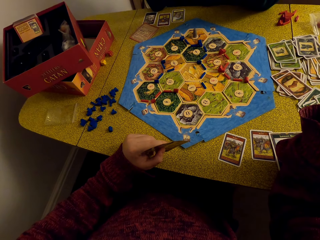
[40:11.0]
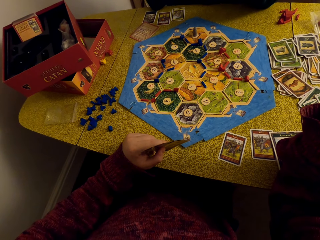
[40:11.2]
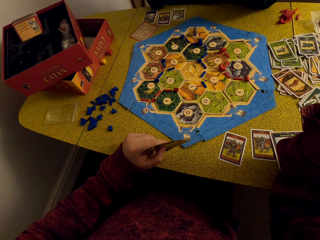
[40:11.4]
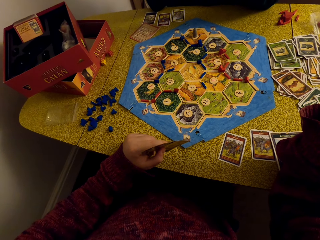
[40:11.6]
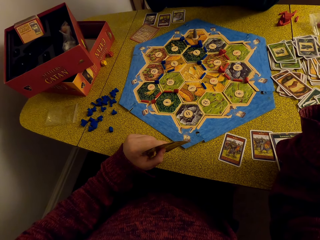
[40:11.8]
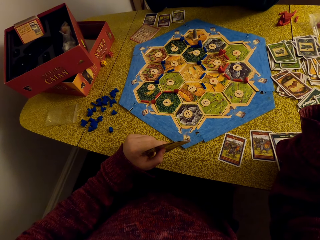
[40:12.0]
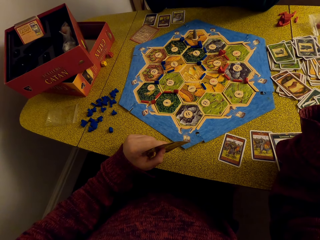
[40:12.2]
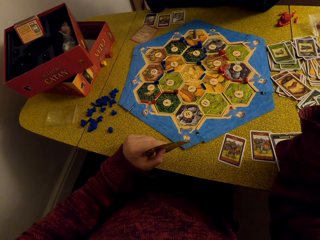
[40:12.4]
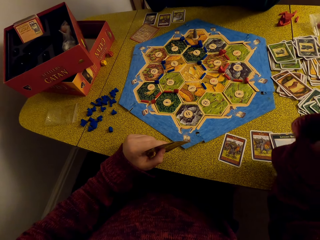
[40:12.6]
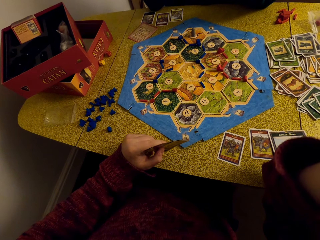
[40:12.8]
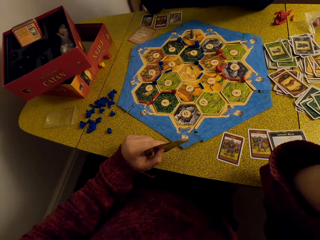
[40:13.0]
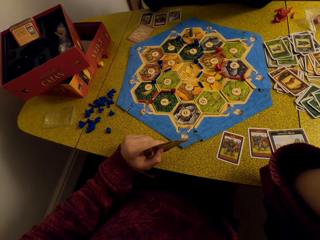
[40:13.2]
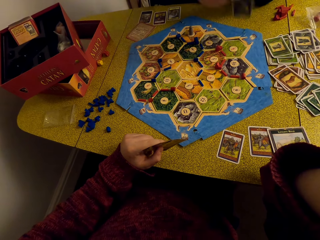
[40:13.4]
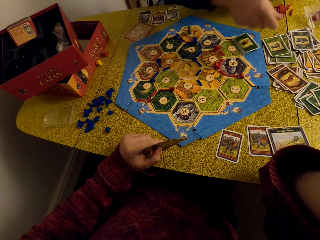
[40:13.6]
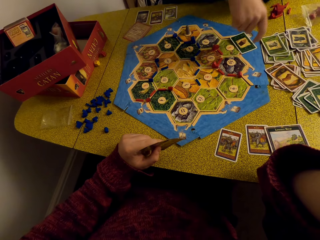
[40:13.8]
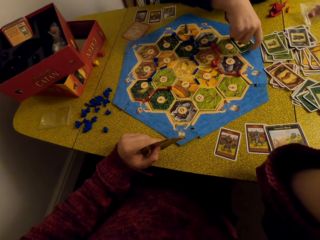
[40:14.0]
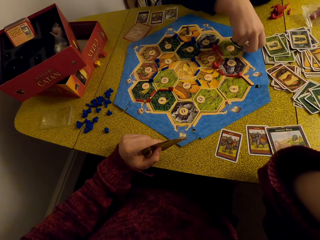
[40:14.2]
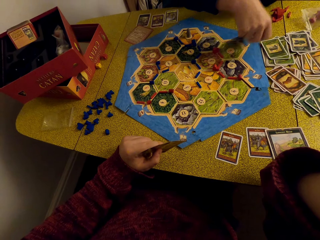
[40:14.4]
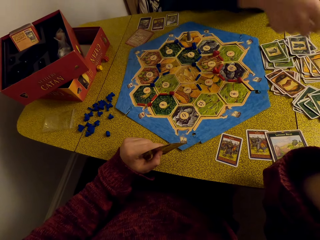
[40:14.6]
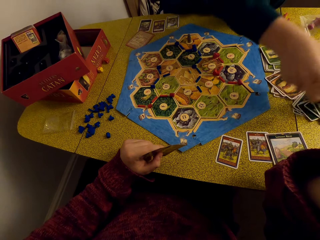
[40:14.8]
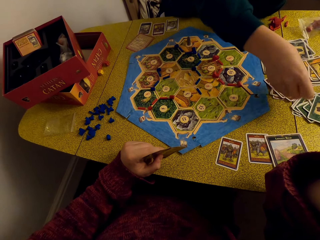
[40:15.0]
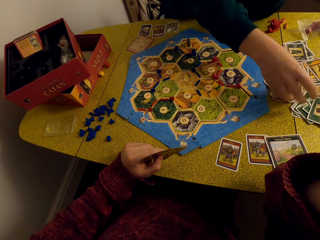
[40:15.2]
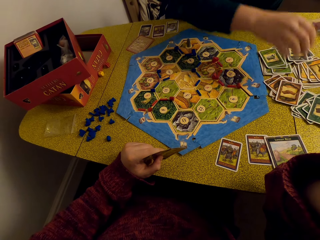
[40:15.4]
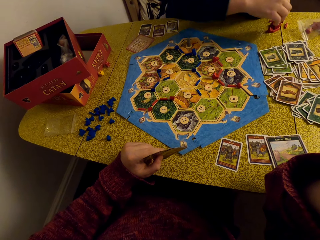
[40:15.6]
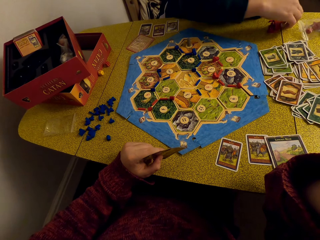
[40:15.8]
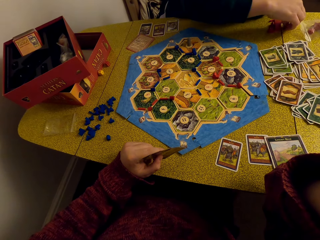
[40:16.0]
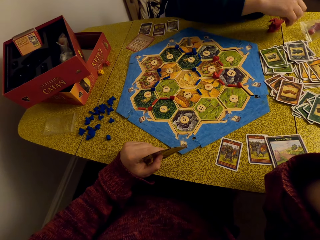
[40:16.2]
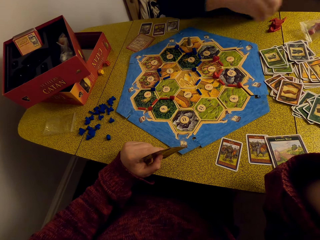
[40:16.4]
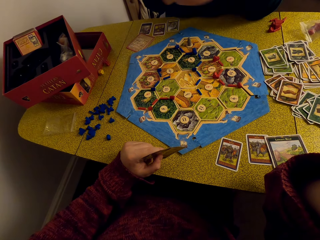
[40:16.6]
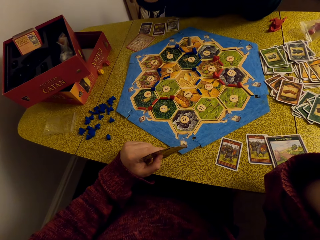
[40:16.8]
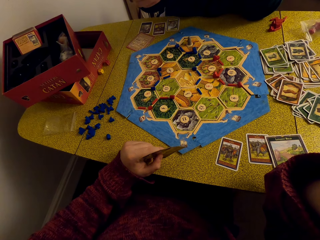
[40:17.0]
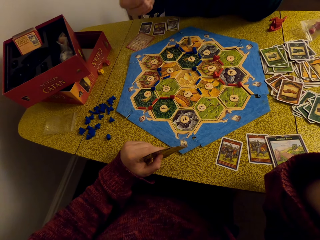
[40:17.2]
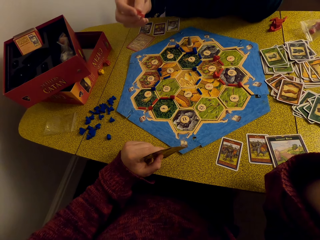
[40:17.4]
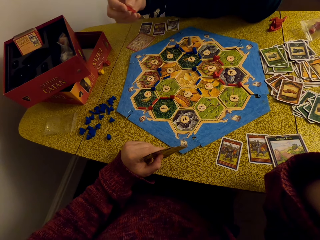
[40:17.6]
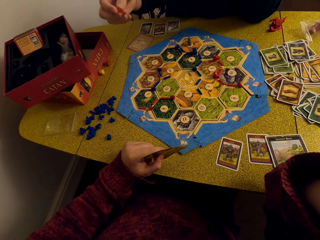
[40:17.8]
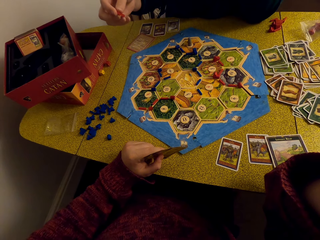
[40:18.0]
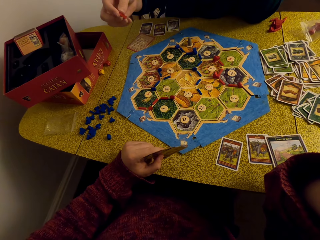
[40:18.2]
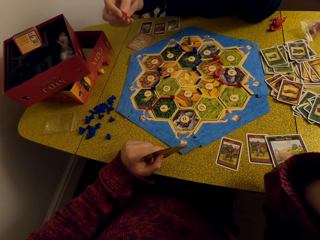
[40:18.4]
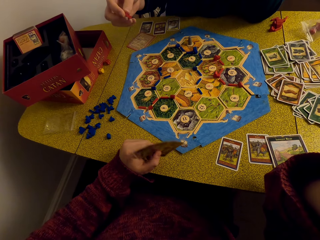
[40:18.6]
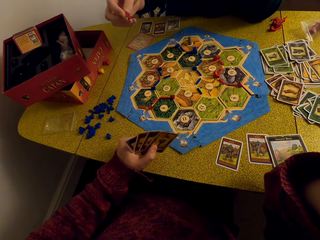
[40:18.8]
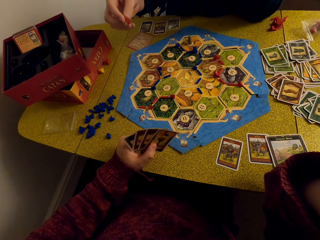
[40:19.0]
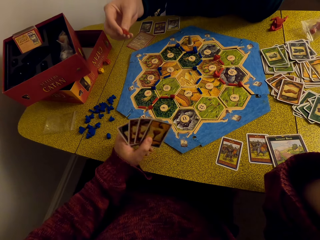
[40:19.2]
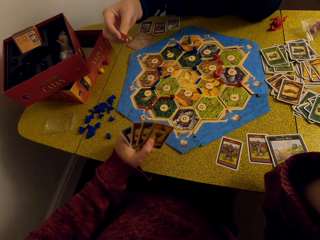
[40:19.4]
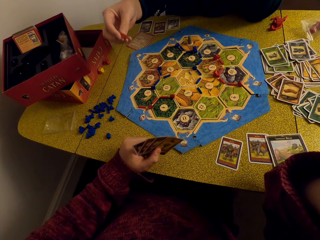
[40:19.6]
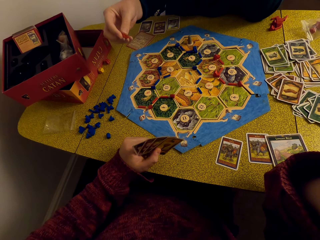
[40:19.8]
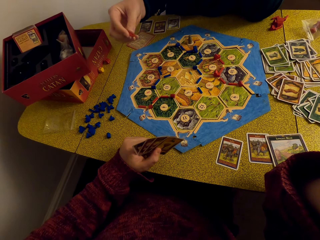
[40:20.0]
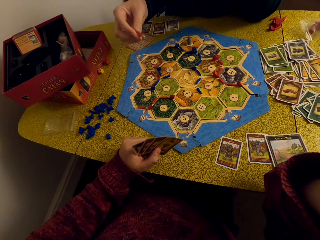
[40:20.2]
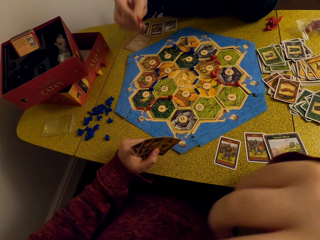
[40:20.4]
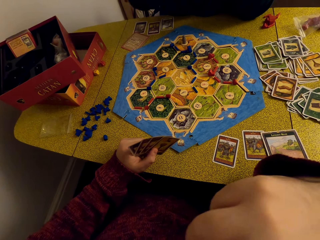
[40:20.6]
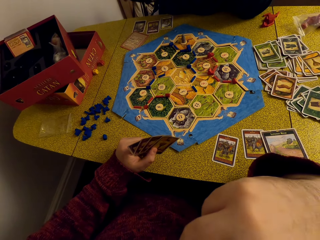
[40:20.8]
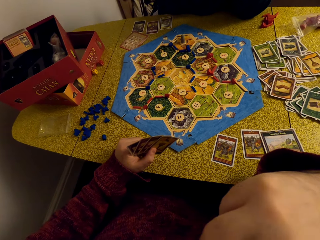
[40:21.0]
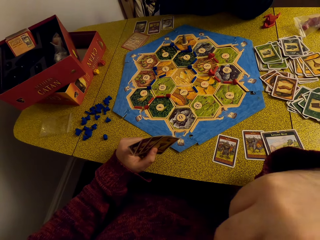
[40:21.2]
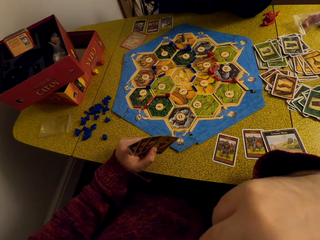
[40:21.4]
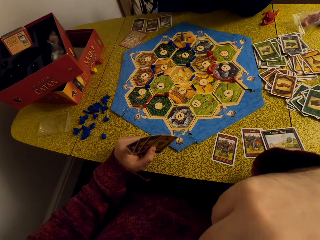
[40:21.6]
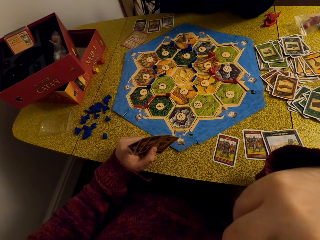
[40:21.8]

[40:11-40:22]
A woman picks a card from the hex tiles. She drops the card on the other cards on the table. She takes a robber from the table. The camera wearer looks at the cards.

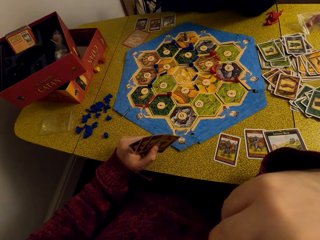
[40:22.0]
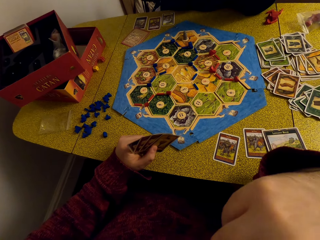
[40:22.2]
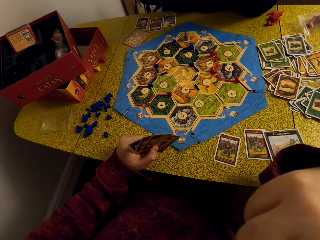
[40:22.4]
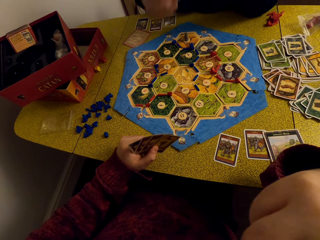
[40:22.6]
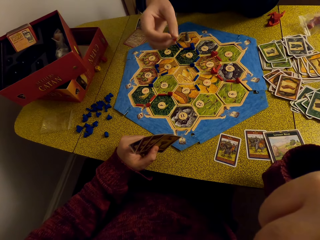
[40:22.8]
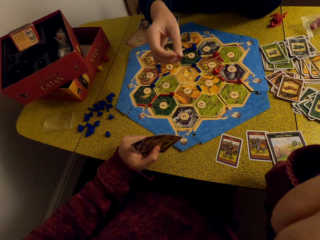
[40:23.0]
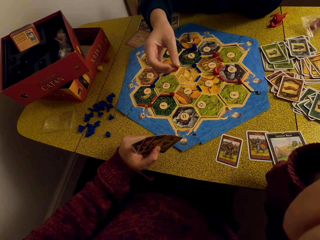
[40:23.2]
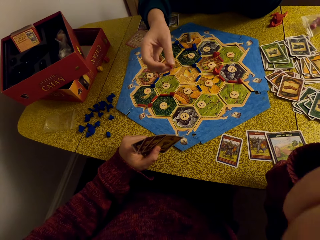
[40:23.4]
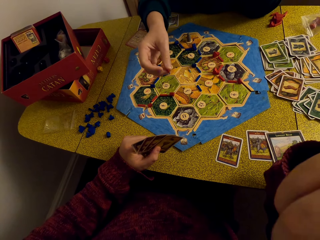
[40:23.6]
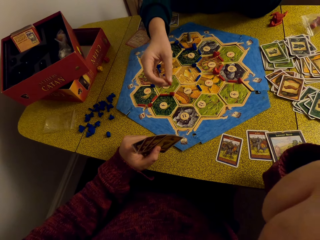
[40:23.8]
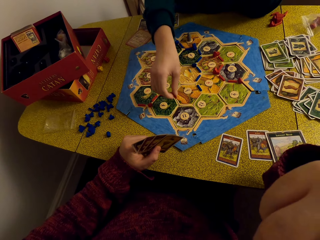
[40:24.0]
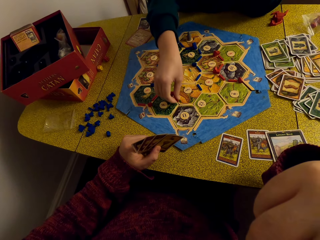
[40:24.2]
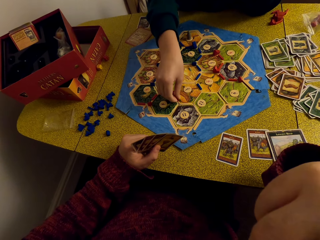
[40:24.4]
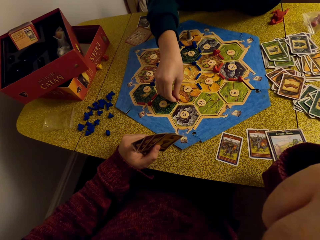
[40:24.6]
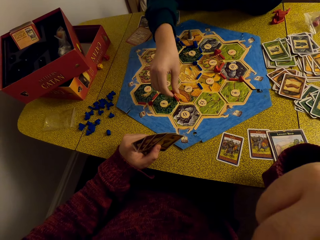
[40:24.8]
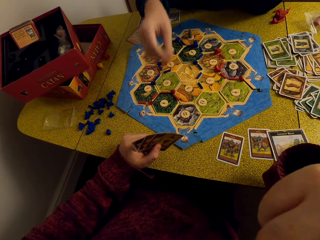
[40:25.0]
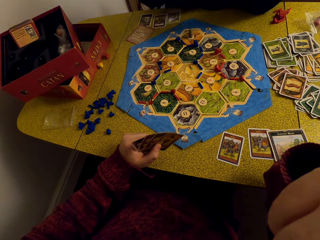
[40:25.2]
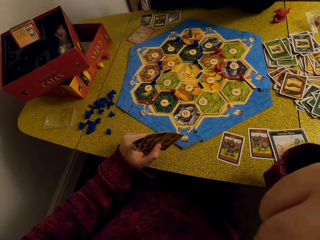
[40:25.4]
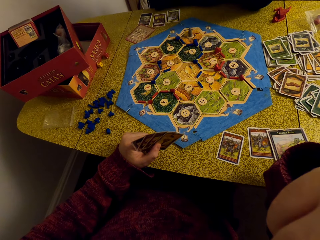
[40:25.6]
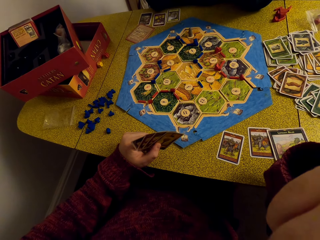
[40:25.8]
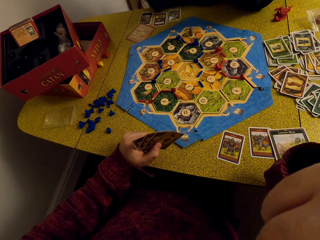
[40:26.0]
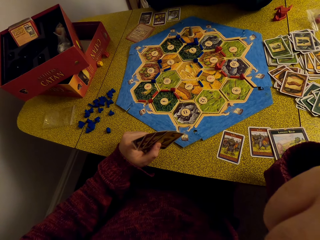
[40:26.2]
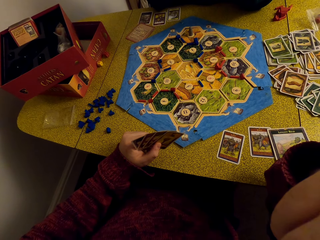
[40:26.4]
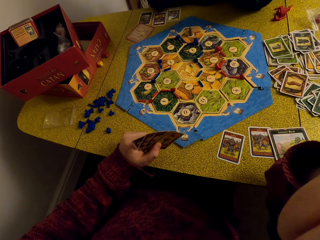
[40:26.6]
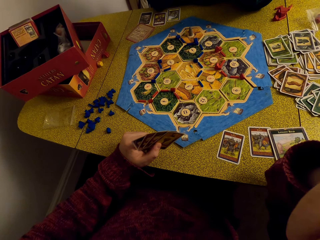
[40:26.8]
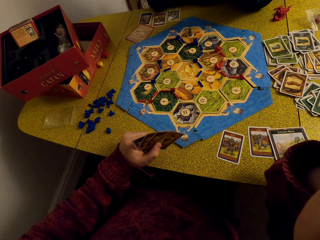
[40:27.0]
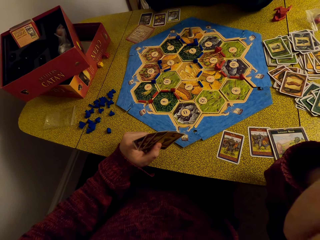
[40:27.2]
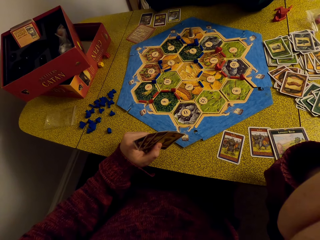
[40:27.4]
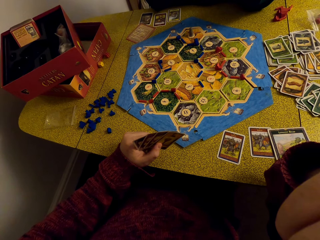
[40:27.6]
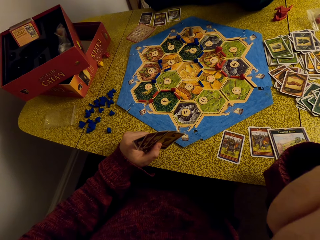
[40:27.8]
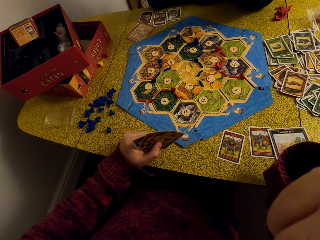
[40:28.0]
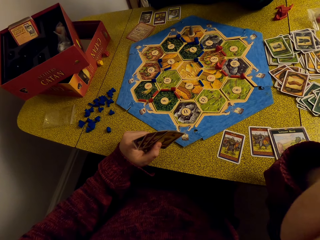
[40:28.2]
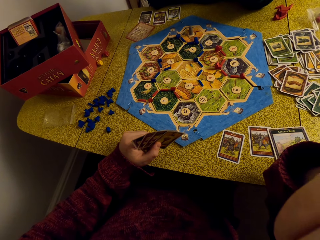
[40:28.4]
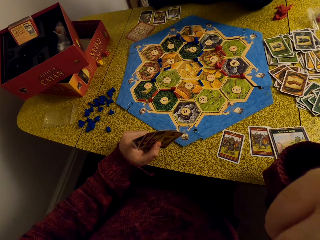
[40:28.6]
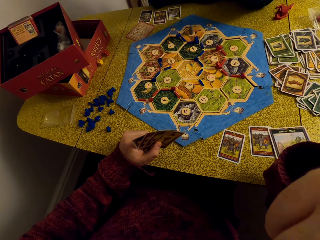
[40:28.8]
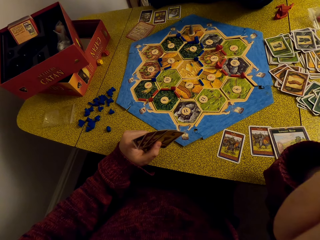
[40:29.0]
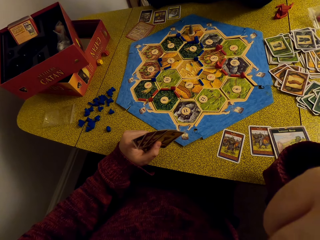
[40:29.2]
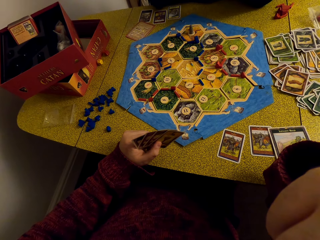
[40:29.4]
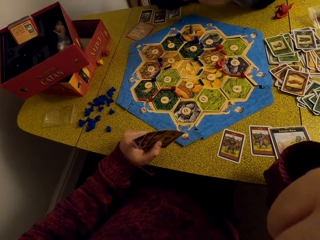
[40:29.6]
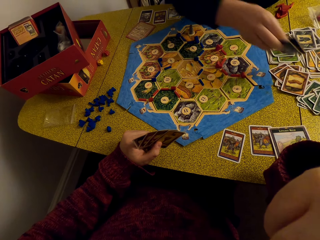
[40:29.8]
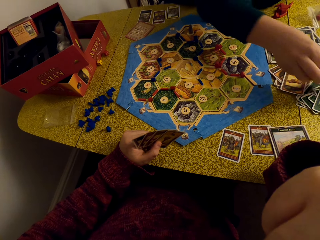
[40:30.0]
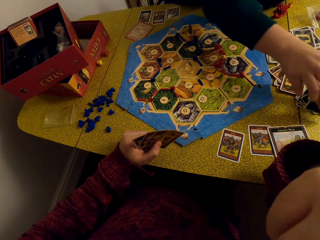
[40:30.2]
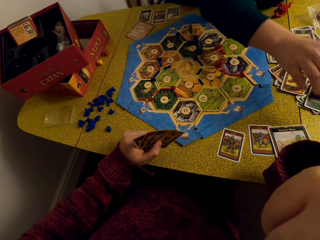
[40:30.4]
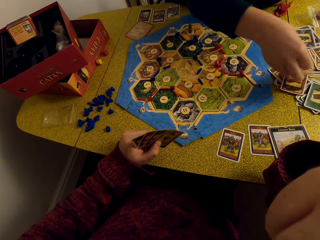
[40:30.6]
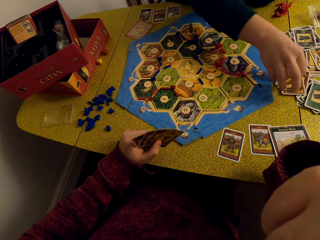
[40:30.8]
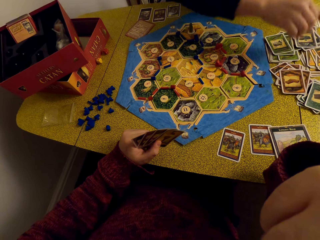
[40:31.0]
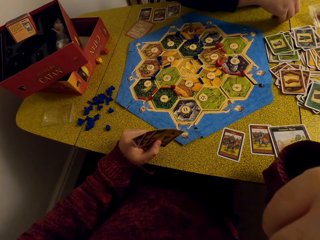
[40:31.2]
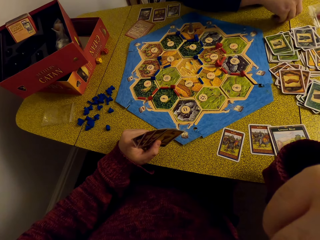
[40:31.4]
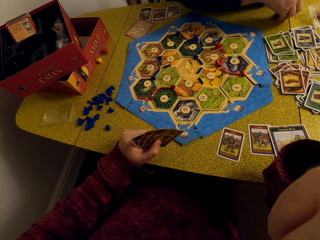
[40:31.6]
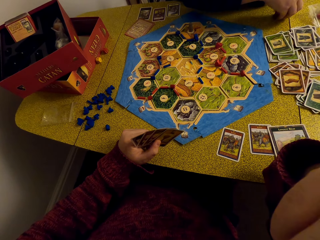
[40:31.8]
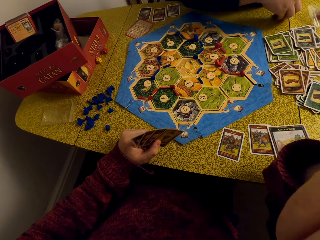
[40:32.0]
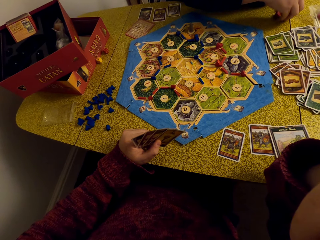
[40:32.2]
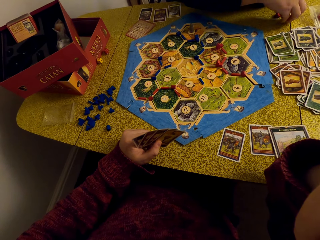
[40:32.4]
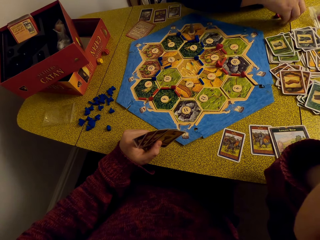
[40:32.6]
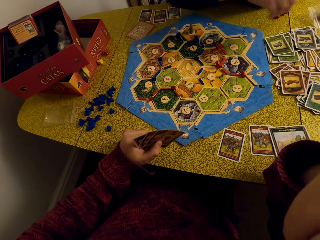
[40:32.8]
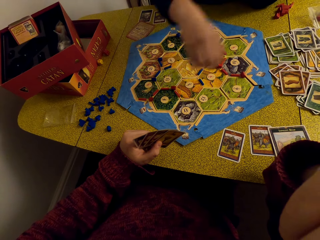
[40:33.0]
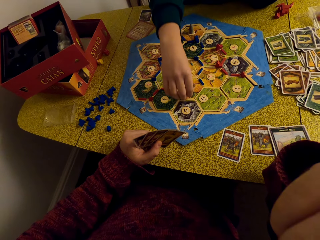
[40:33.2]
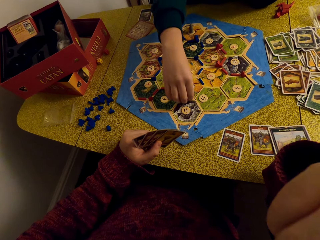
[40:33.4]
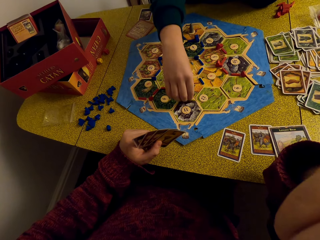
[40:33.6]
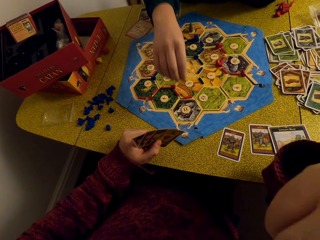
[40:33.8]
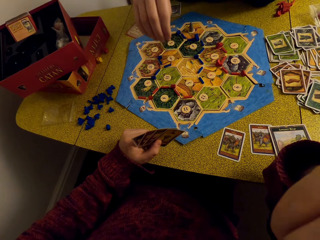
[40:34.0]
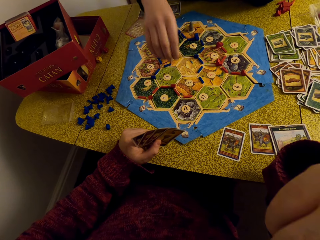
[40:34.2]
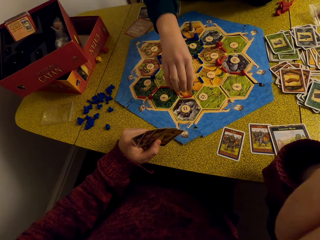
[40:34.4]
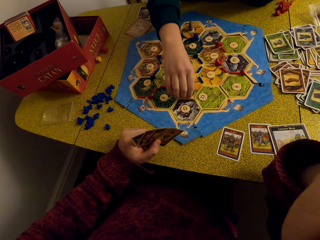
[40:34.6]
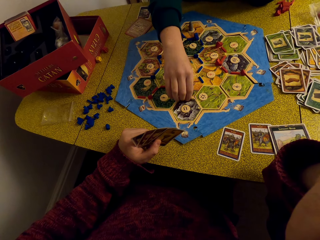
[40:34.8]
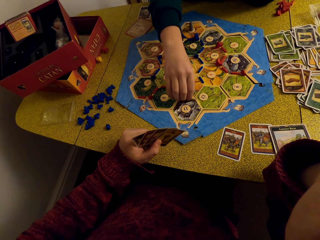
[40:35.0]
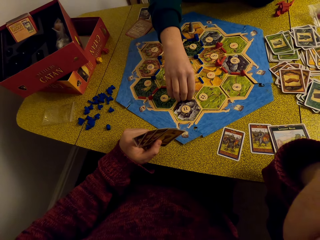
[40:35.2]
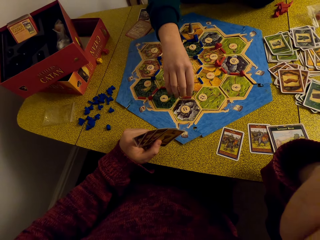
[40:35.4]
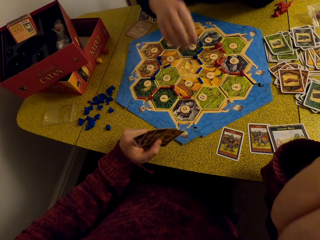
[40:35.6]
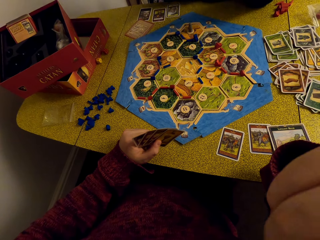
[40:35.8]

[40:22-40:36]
The camera wearer converses with a woman. The woman places her hand on the chart. She places a robber on the hex tile. She drops a card on the other cards on the table. She takes the robber from the table. She places the robber on the hex tile.
